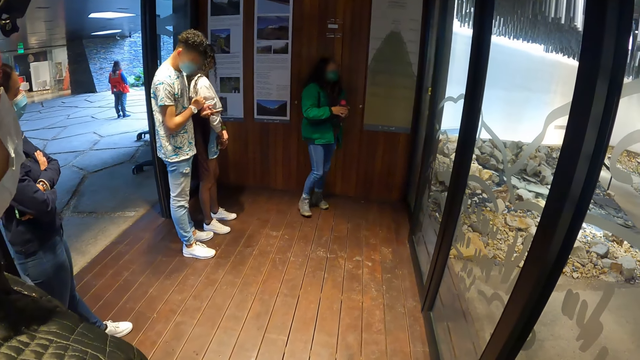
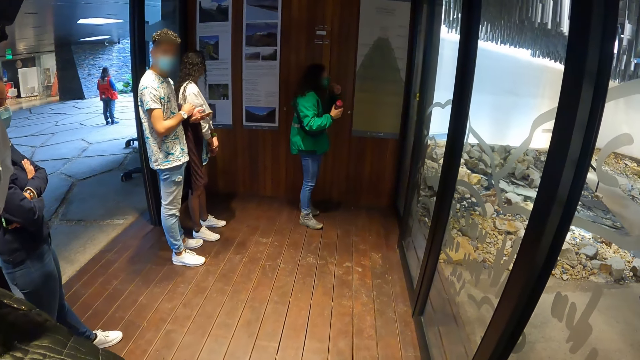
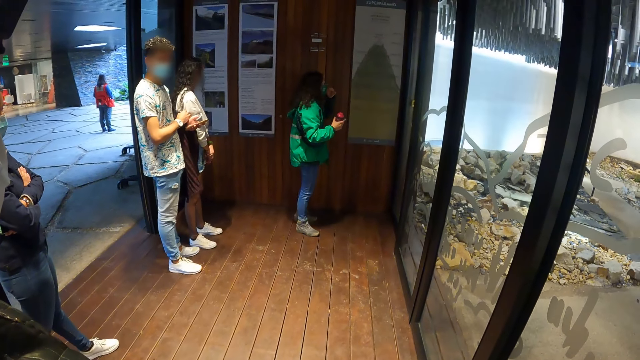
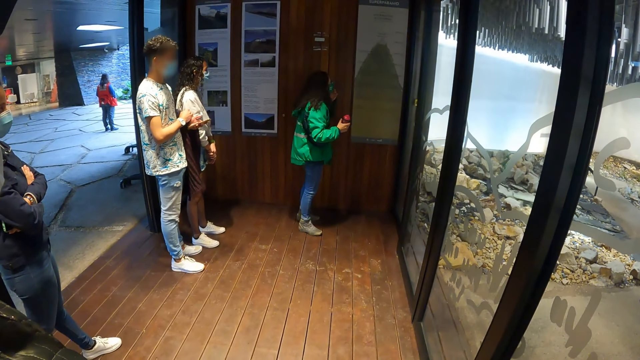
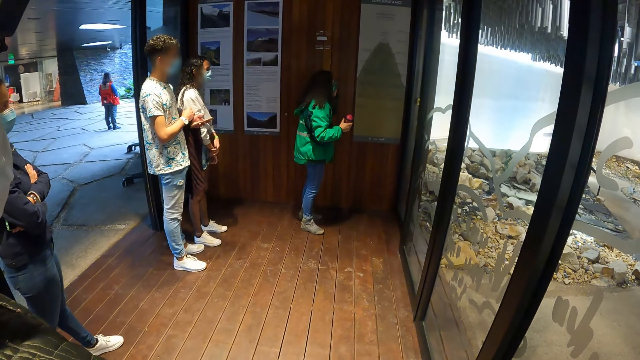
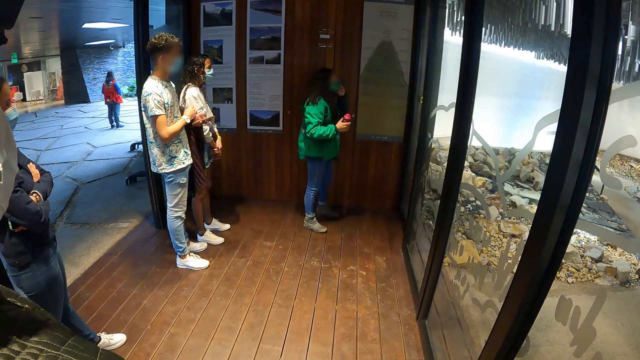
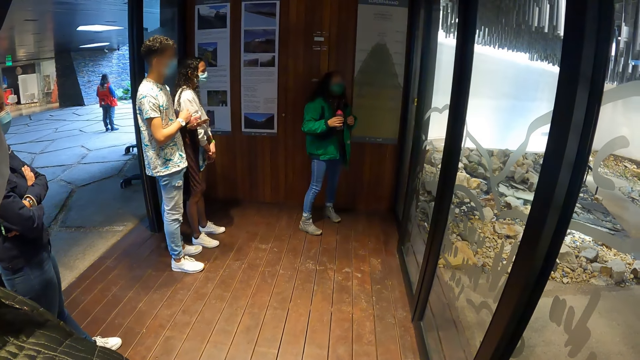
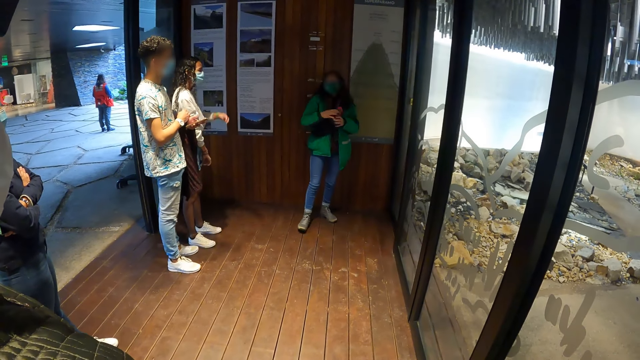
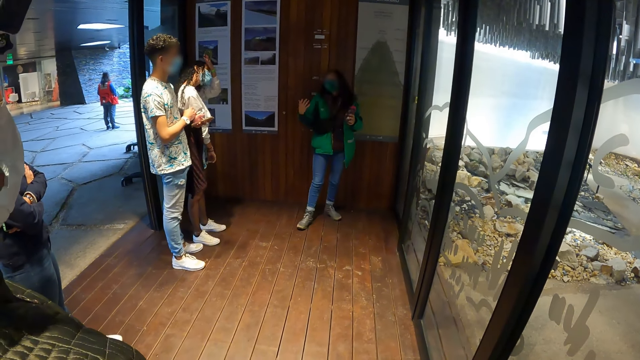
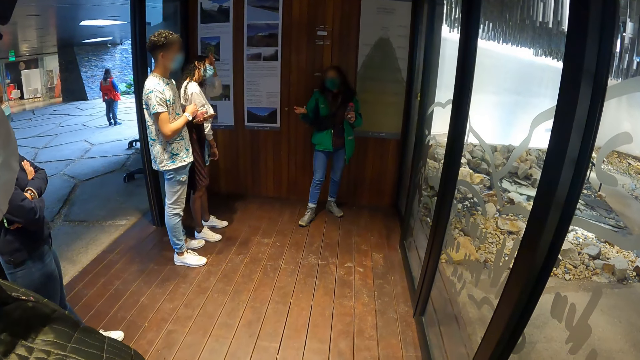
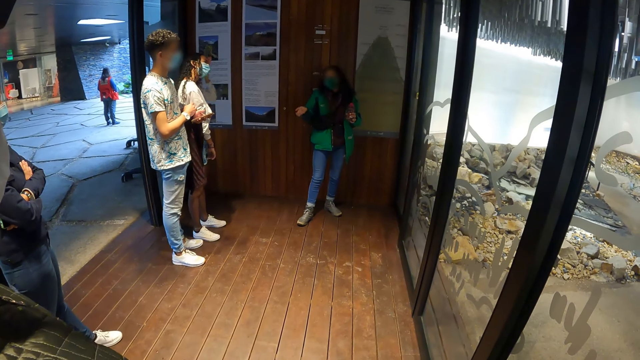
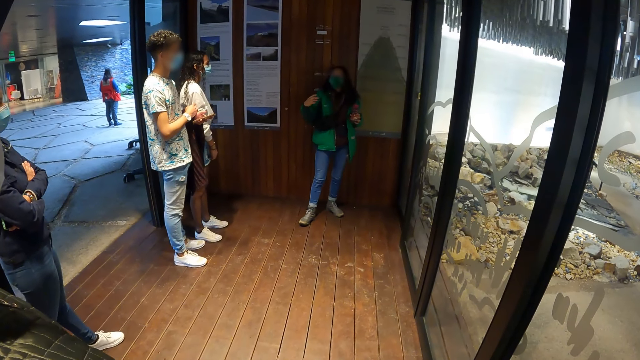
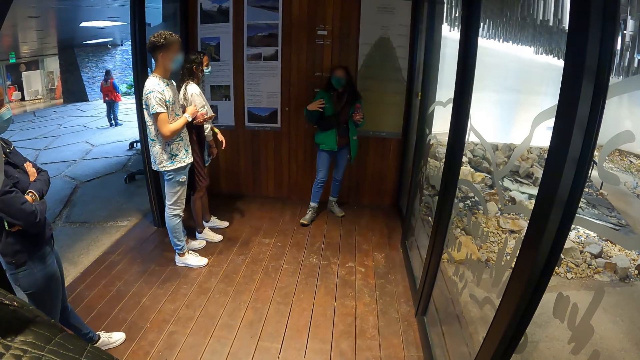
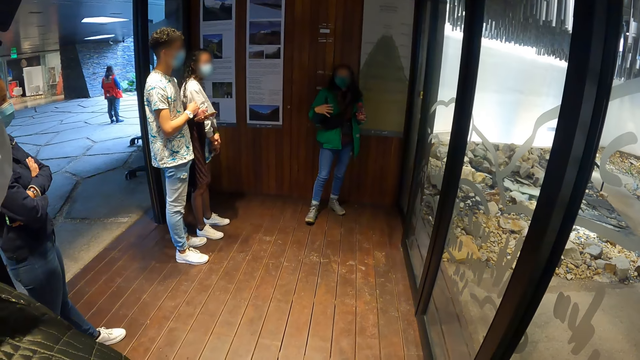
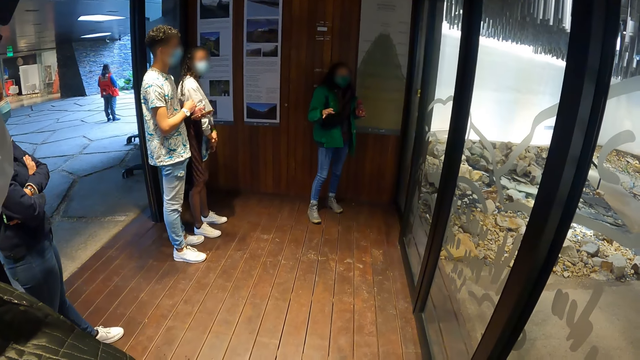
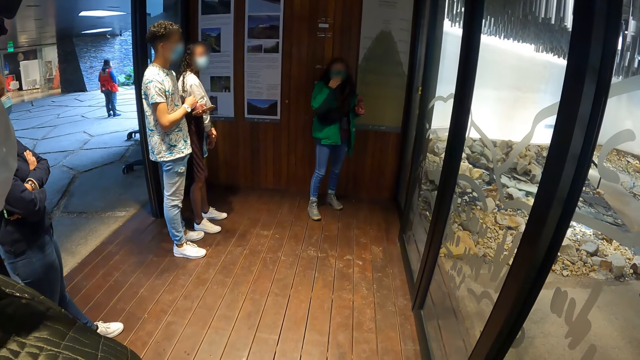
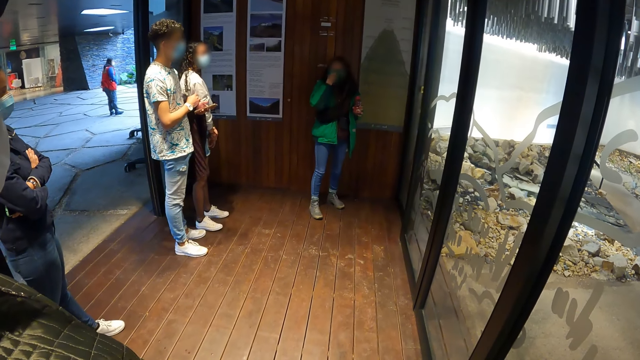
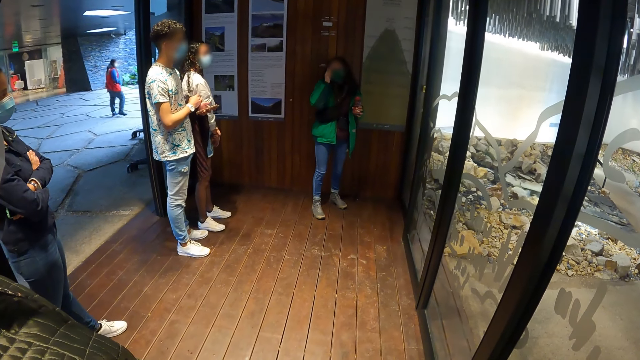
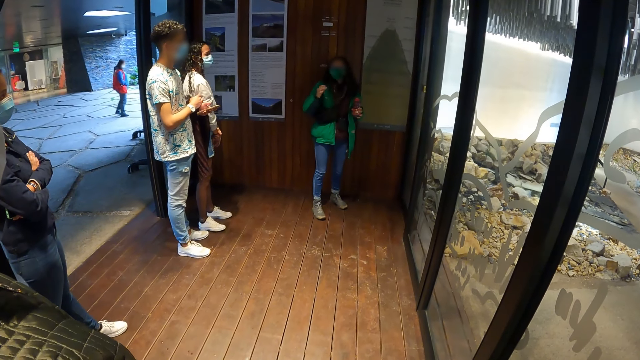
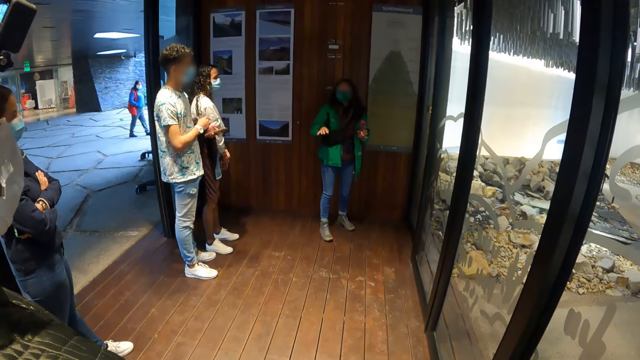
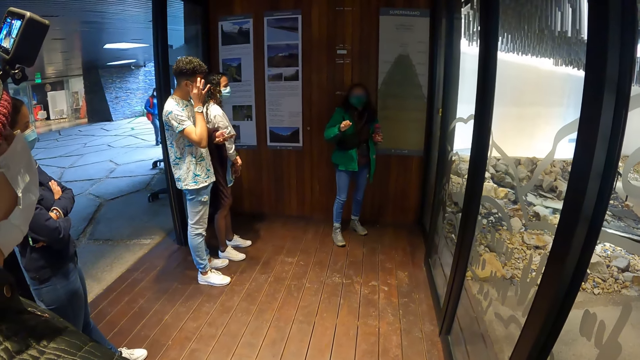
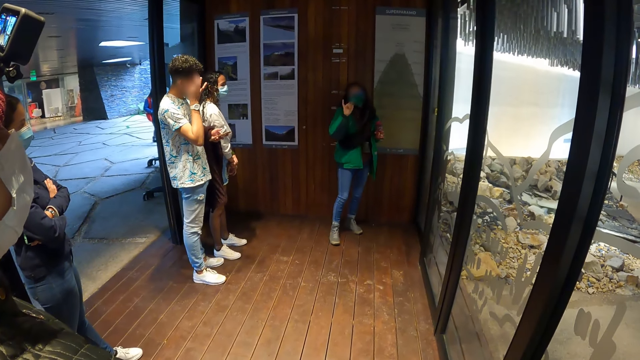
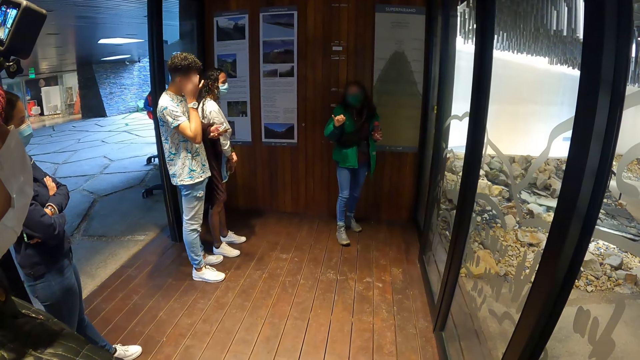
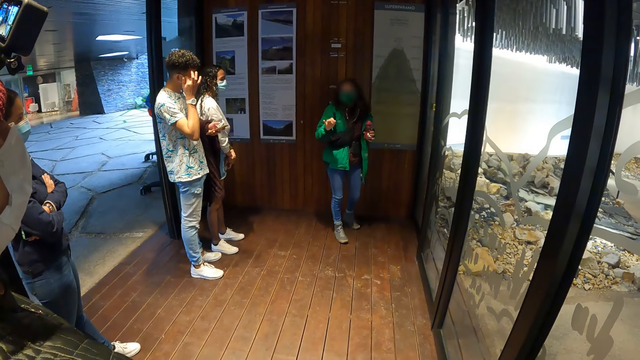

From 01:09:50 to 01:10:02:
The woman passes the bottle from her left hand to her right hand. The woman adjusts the face mask with her left hand. The woman passes the bottle from her right hand to her left hand. The woman adjusts the face mask with her right hand.

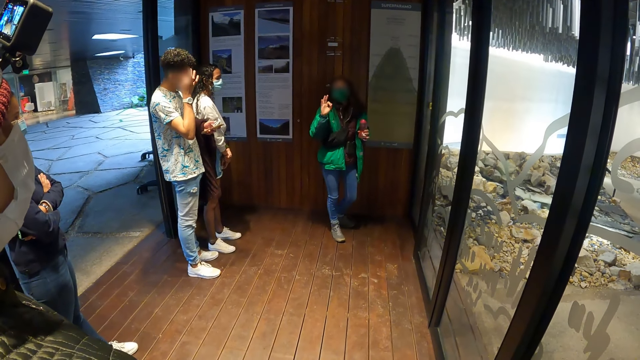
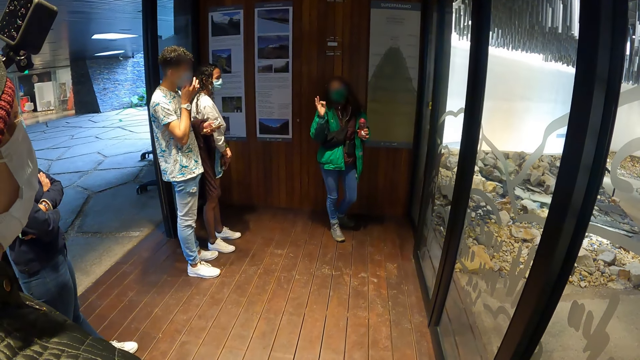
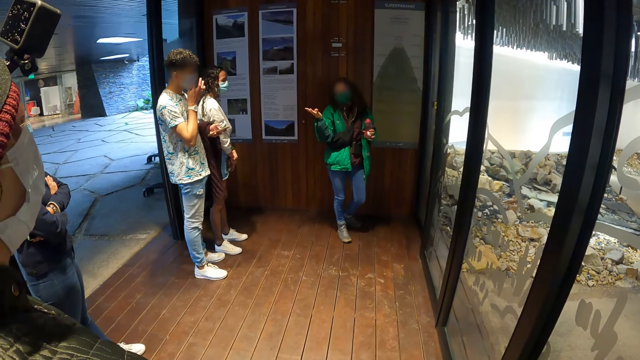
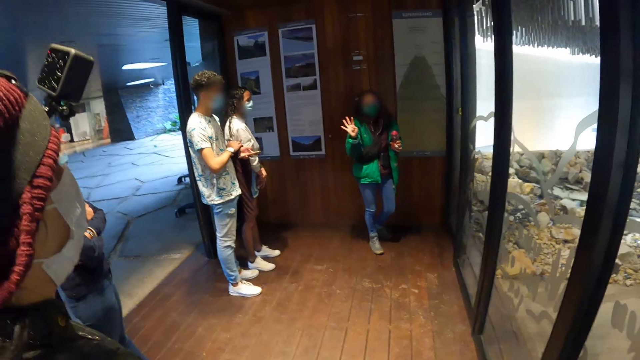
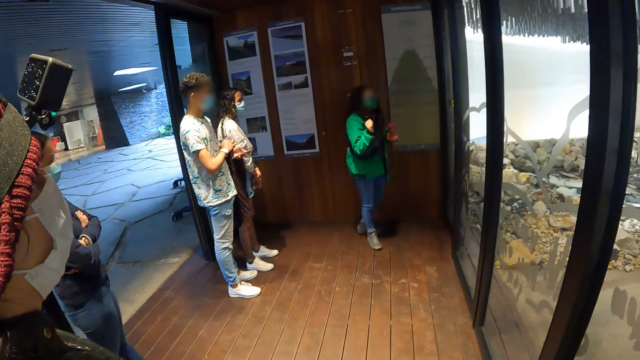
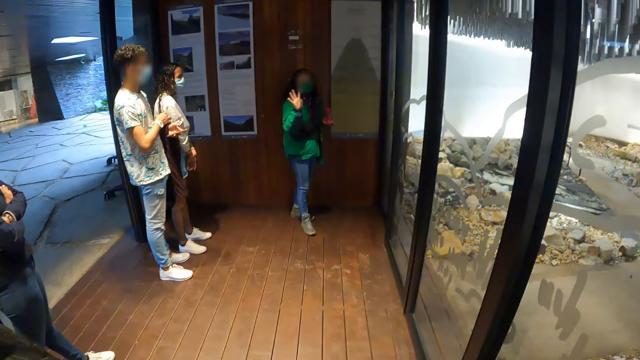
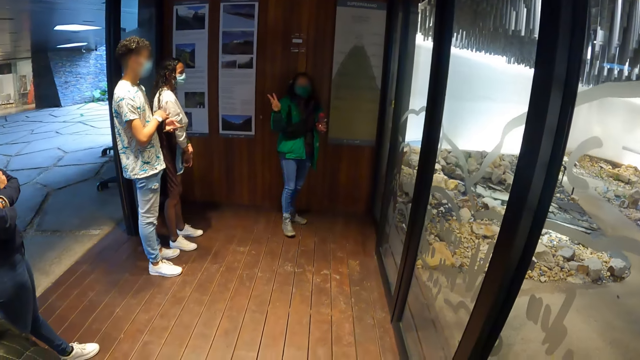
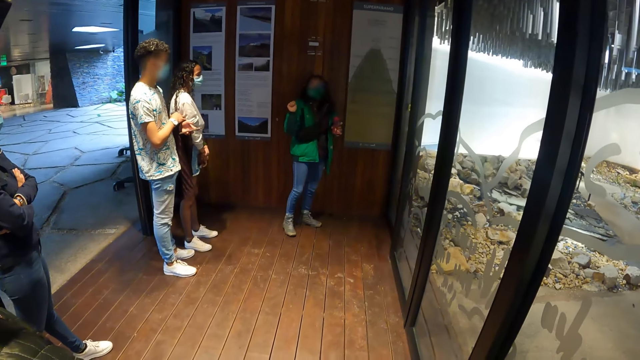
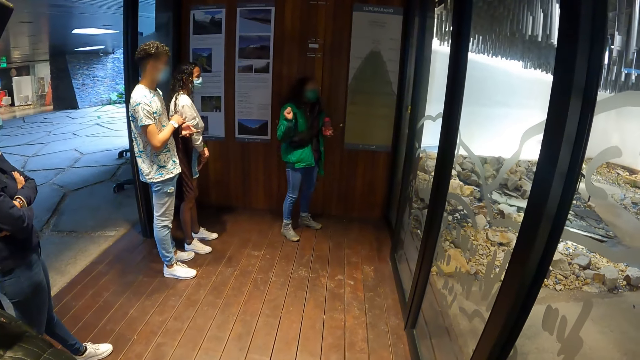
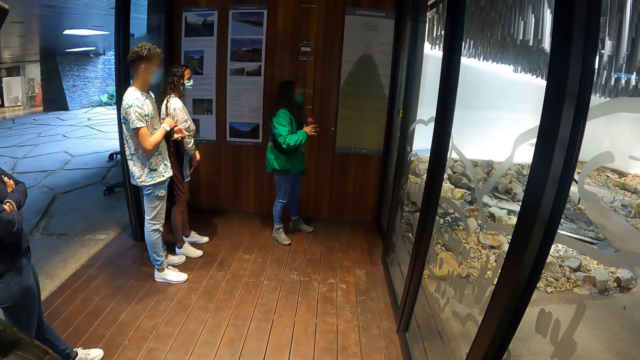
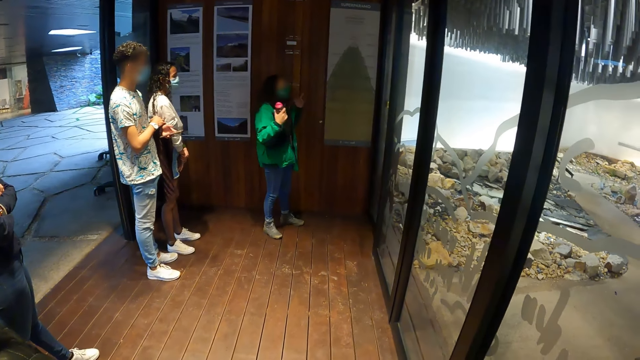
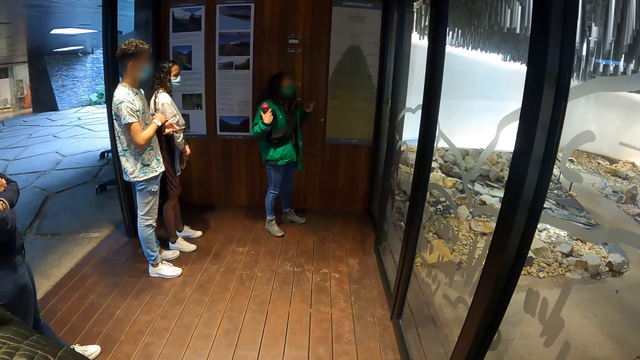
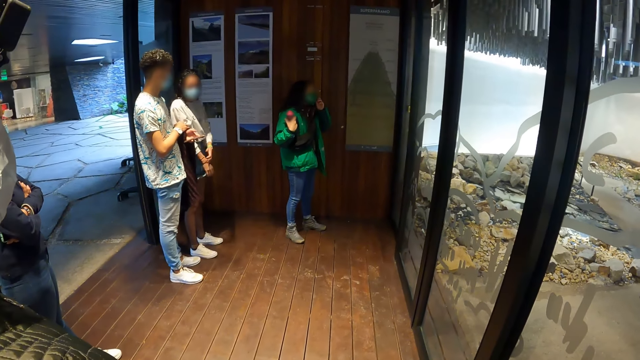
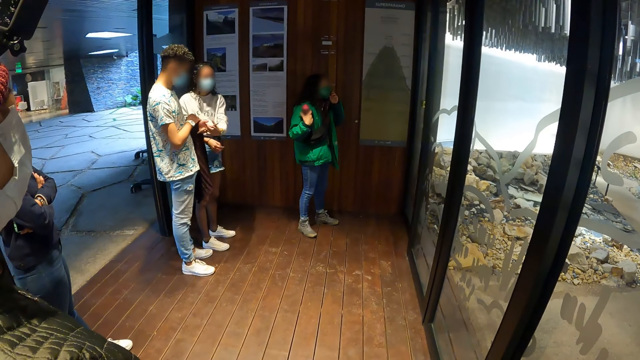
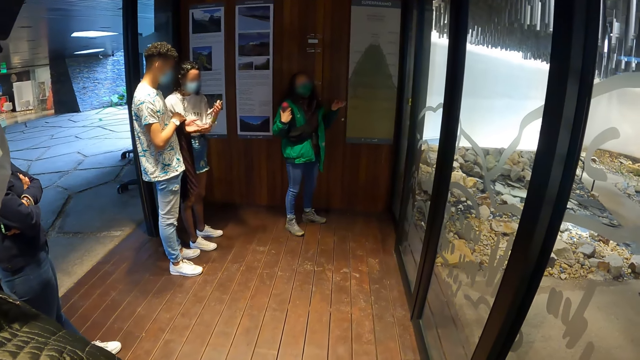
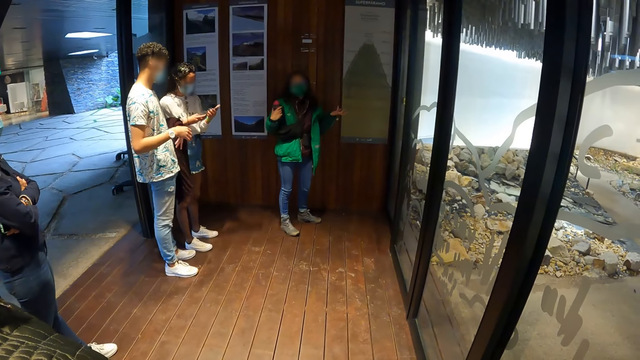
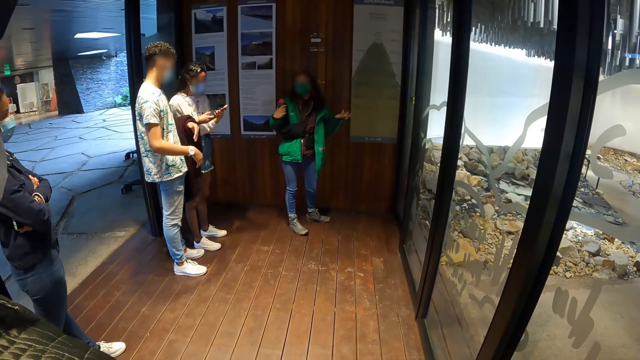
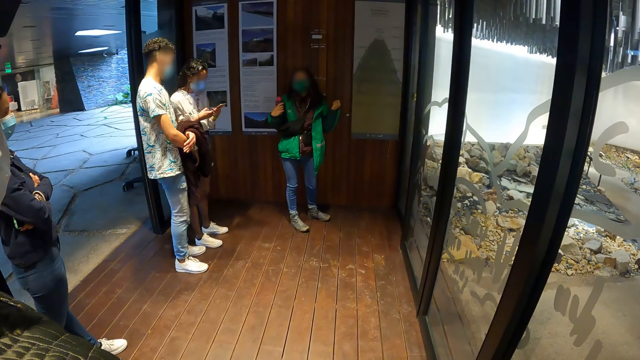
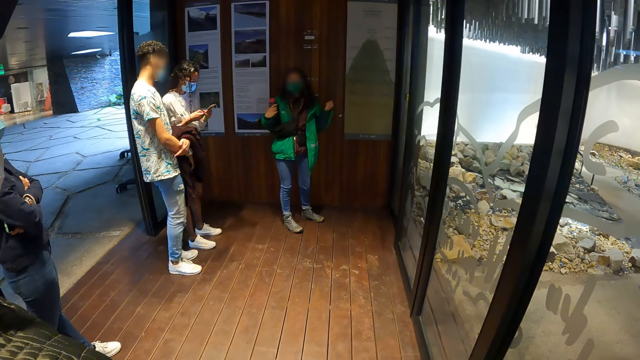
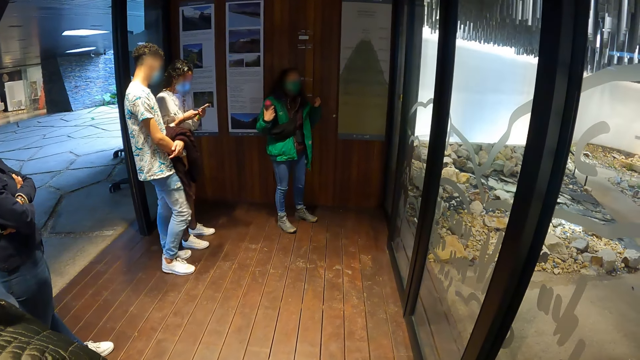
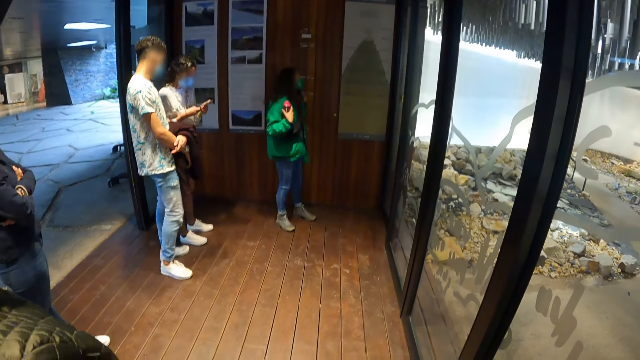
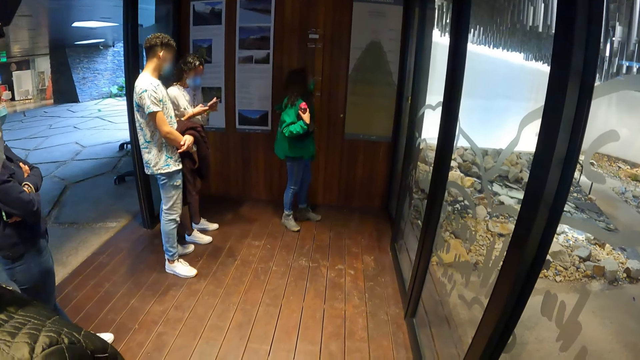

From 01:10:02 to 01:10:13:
A woman passes the bottle from her left hand to her right hand. Another woman interacts with a man. The first woman adjusts the face mask with her left hand. The other woman collects a phone from the man's left hand with her left hand and operates the phone with both hands.
